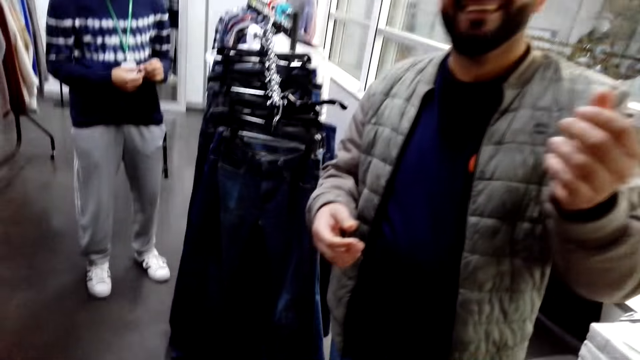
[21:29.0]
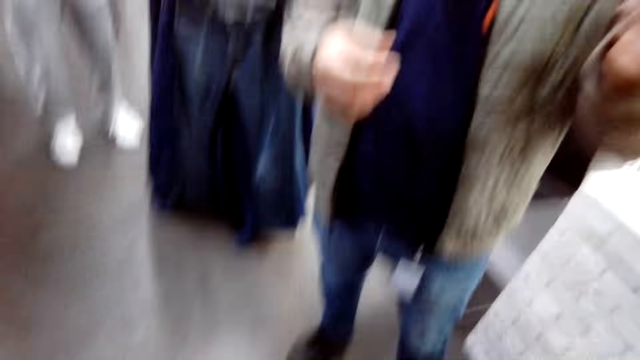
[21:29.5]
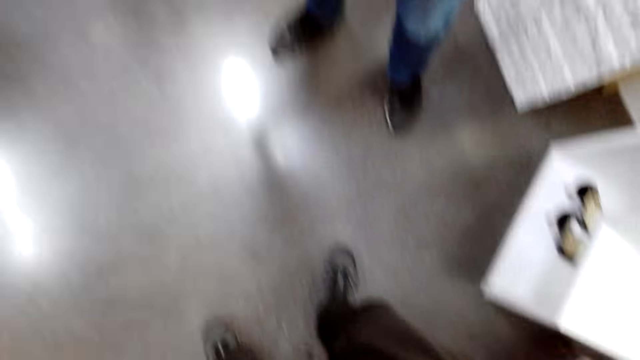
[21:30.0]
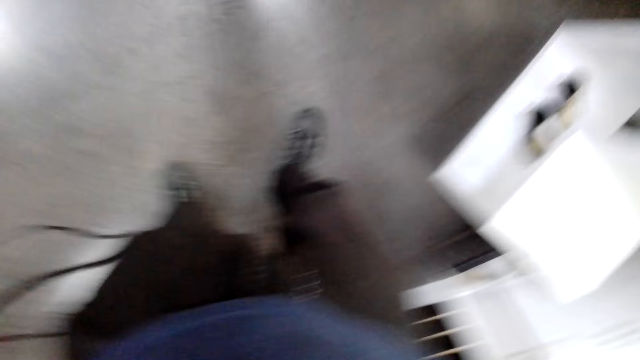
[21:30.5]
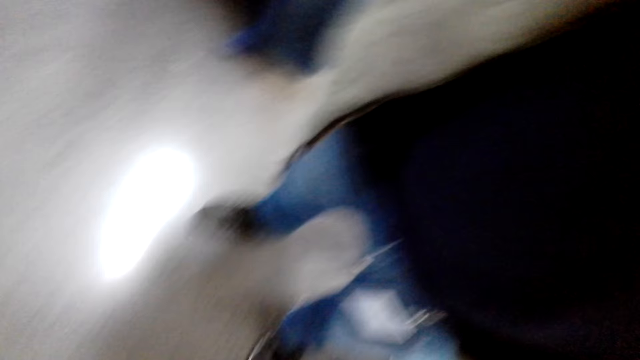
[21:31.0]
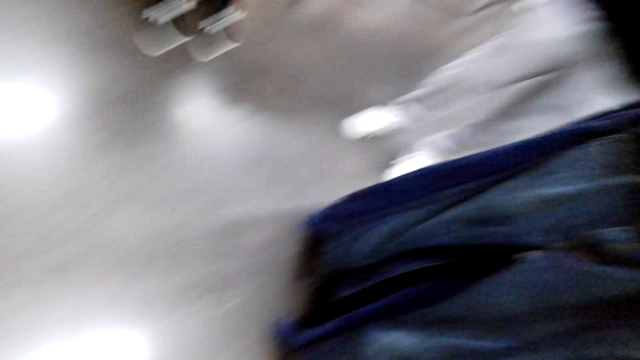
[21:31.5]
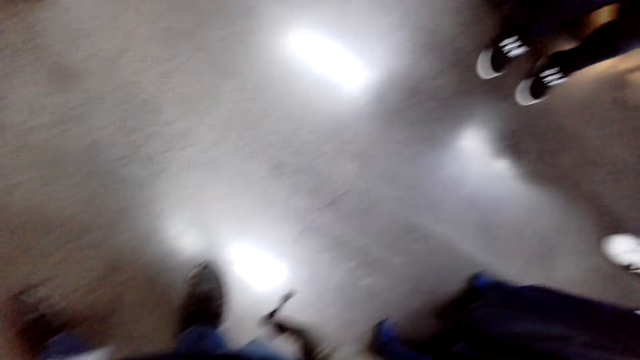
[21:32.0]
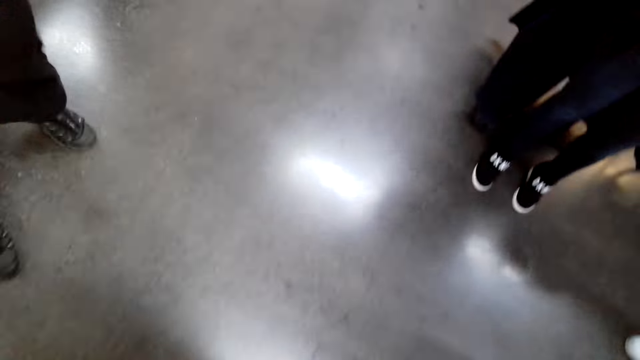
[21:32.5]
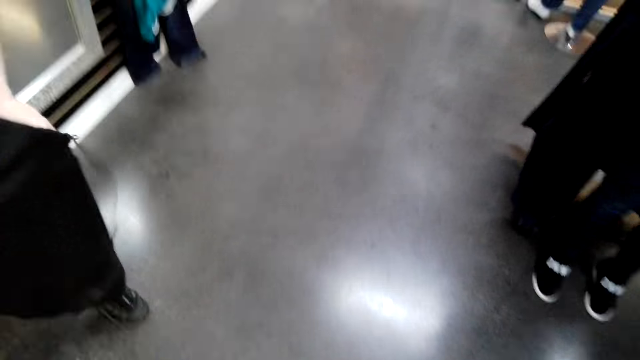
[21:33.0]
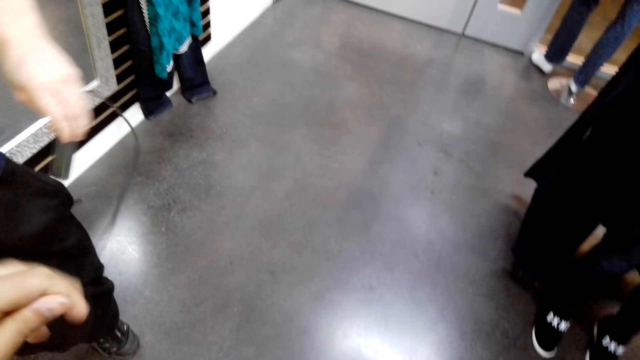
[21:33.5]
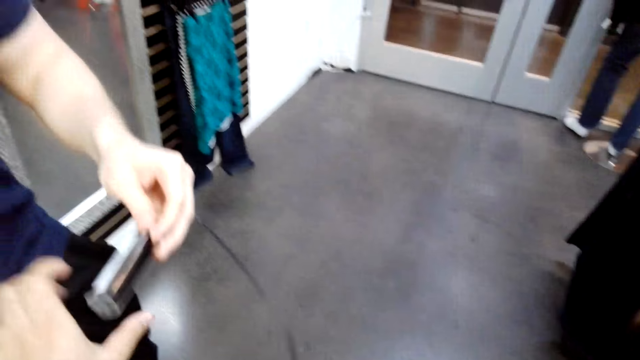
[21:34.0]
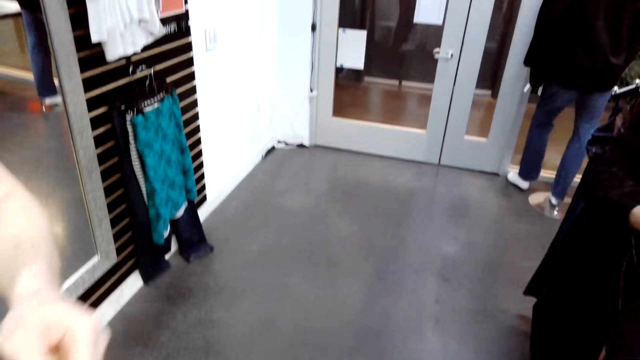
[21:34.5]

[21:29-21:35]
A man stands in the cloth shop. The man takes the camera from the camera wearer. The camera wearer stands in the cloth shop.
